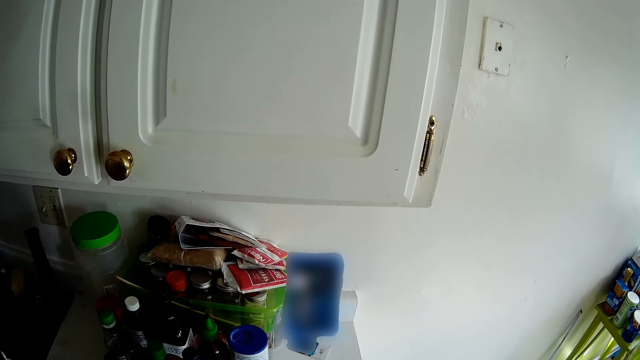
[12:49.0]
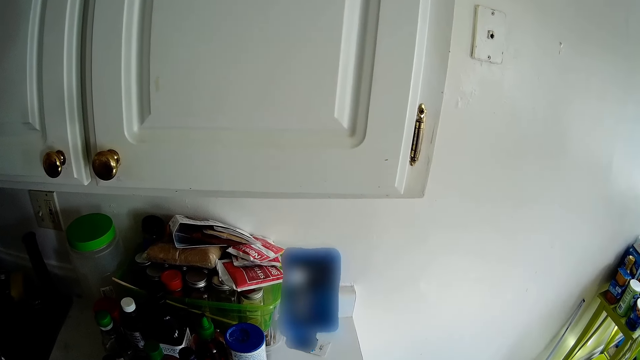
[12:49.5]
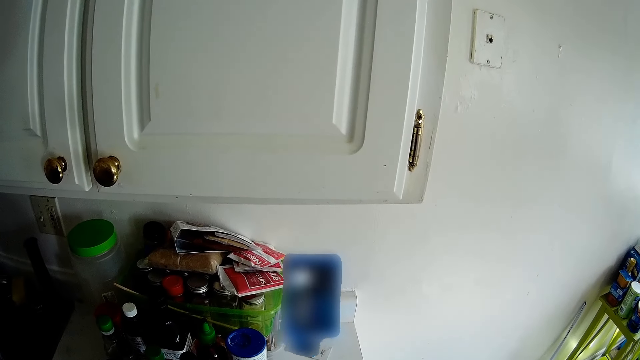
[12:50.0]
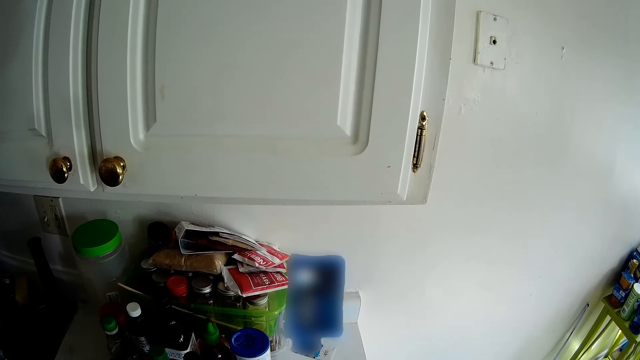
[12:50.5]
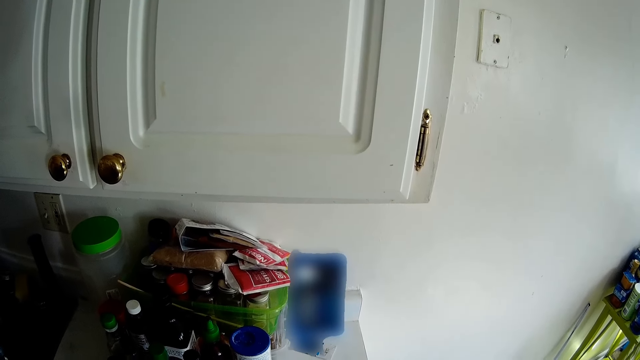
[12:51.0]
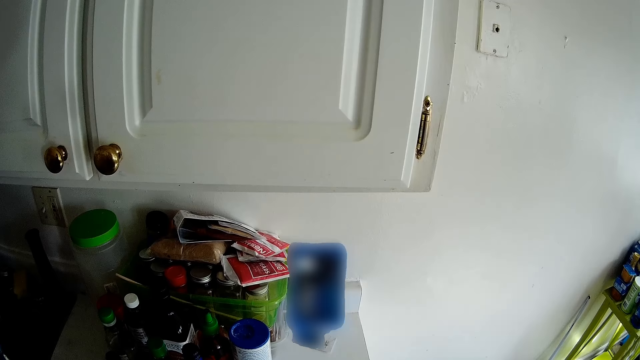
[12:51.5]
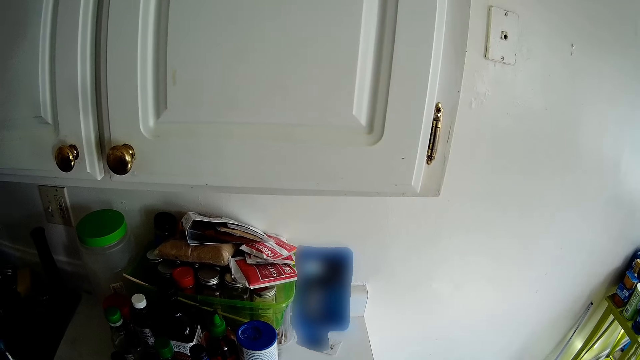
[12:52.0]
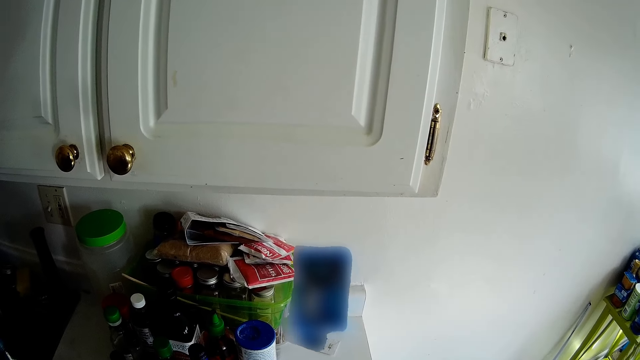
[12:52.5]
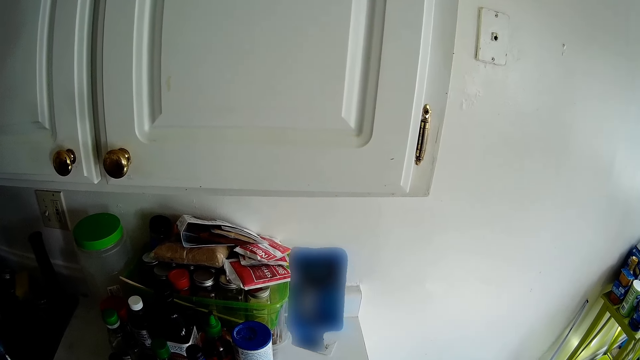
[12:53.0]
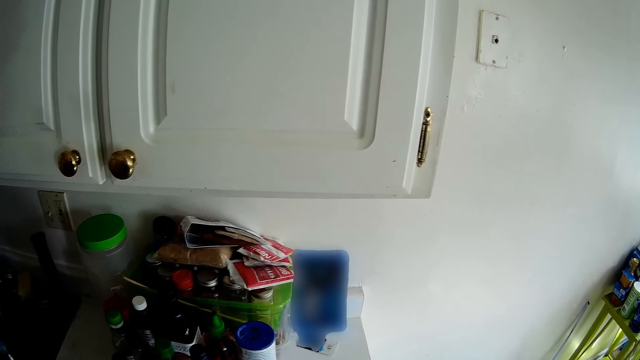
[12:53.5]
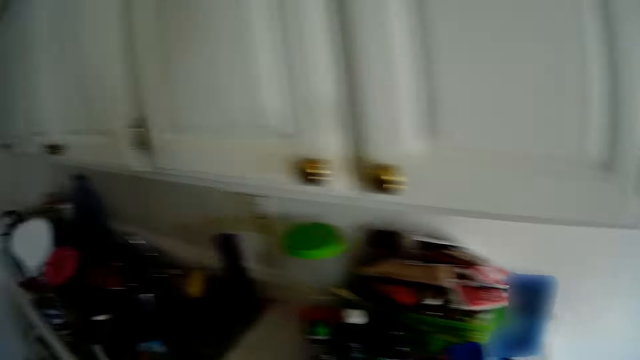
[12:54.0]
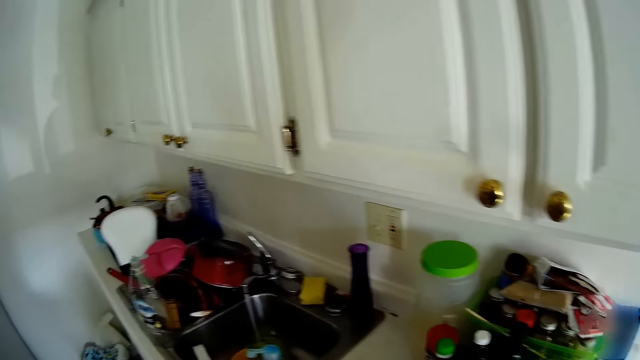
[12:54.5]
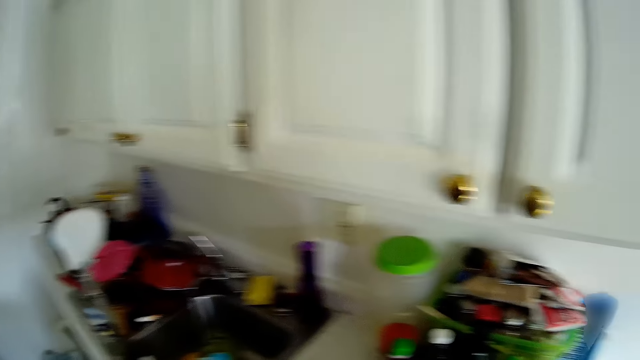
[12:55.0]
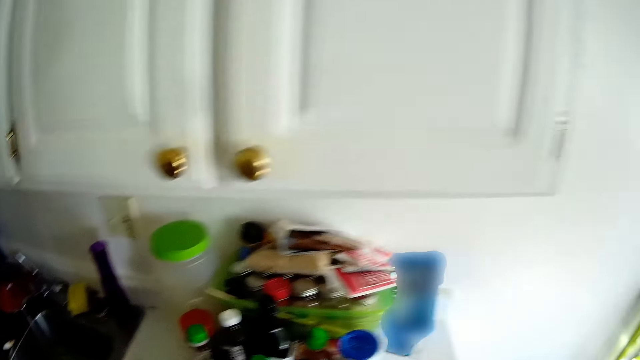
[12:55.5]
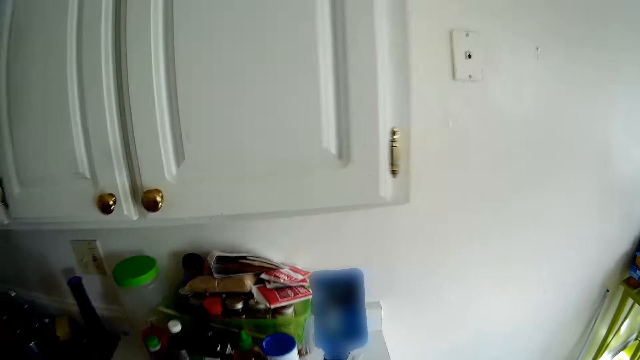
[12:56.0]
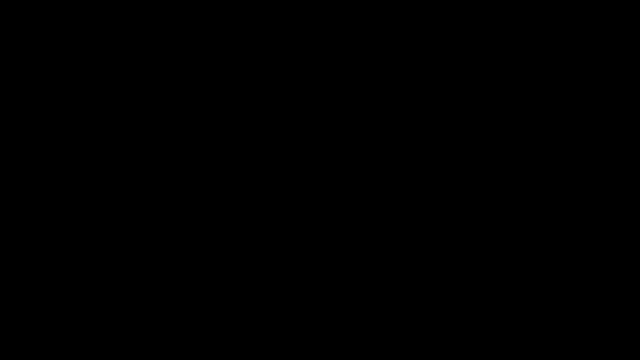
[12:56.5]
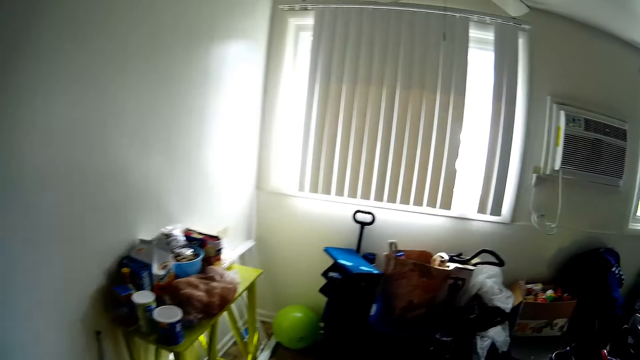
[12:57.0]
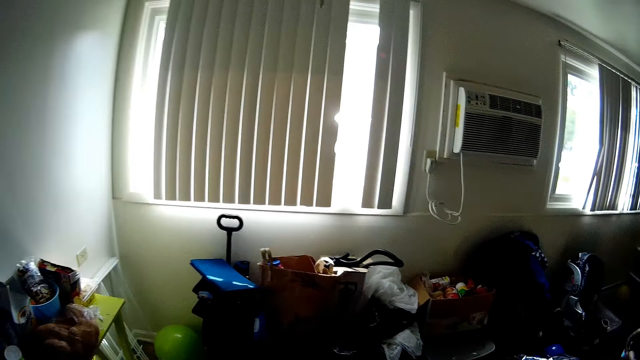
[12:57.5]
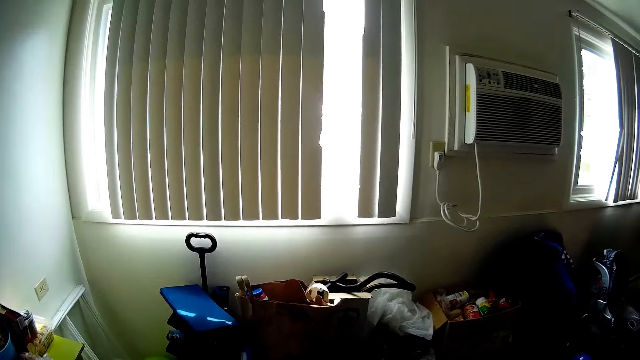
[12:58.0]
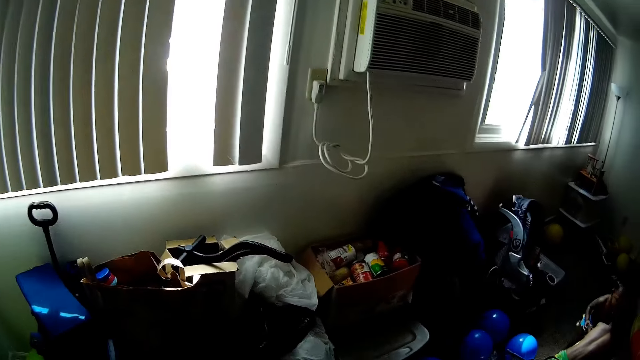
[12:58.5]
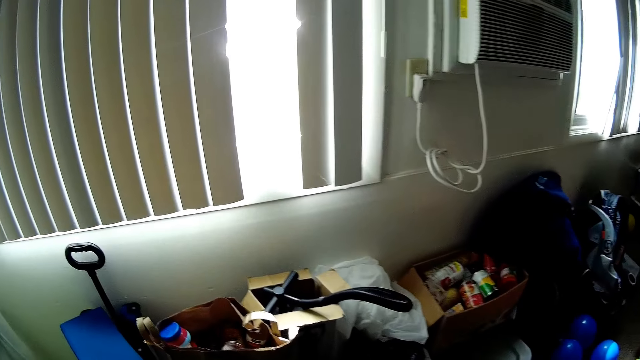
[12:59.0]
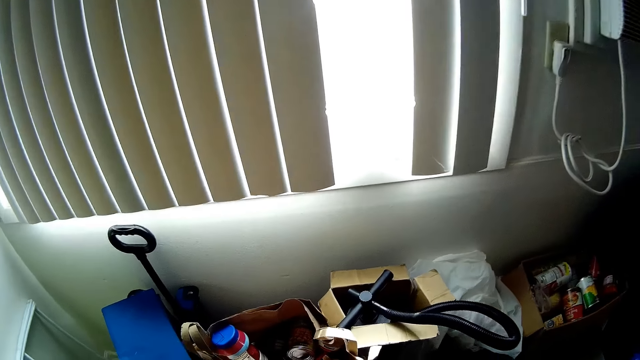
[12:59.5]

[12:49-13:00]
The camera wearer looks around the kitchen. They look at the phone. They look around the house and walk around the house.

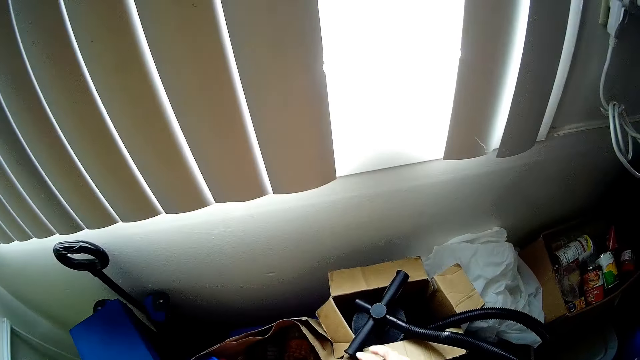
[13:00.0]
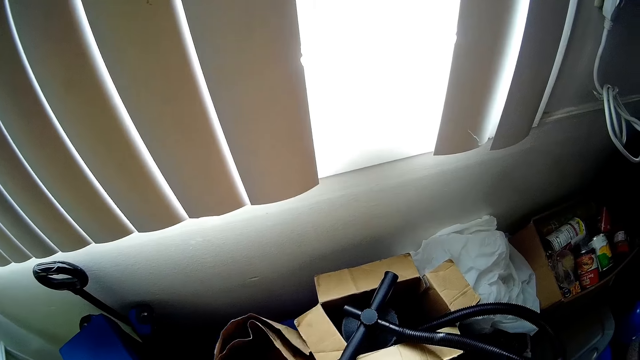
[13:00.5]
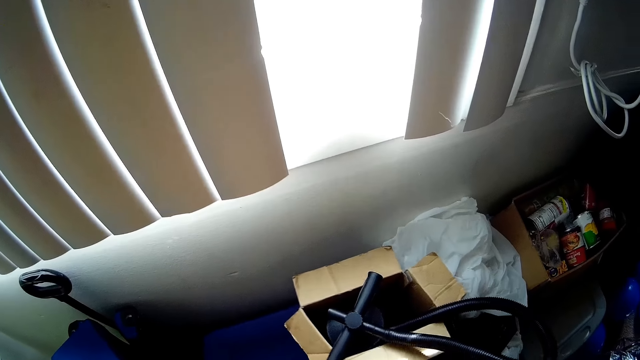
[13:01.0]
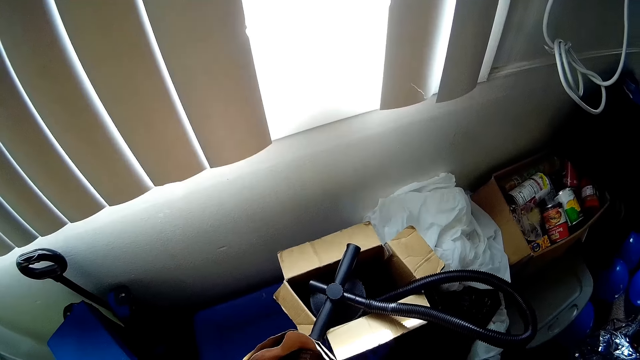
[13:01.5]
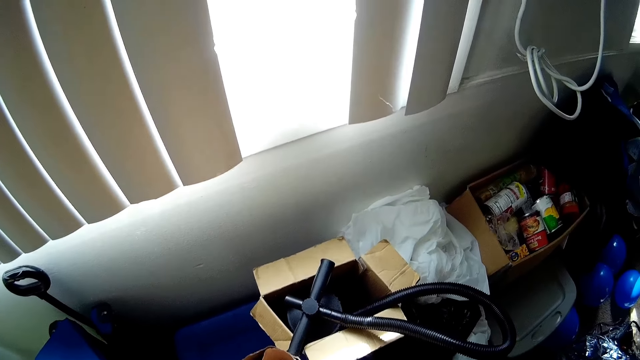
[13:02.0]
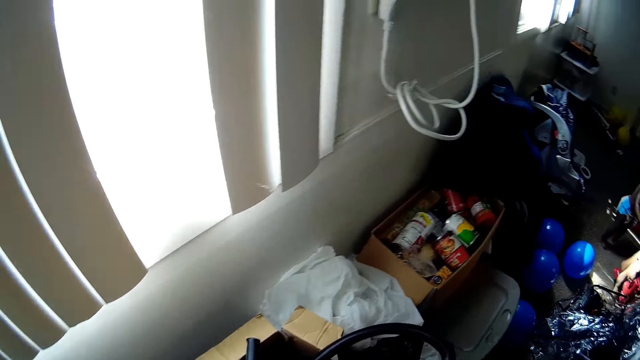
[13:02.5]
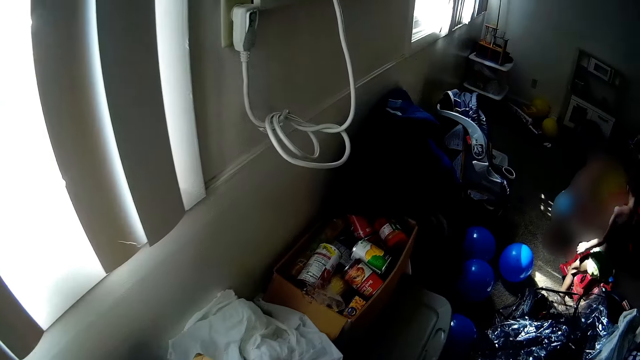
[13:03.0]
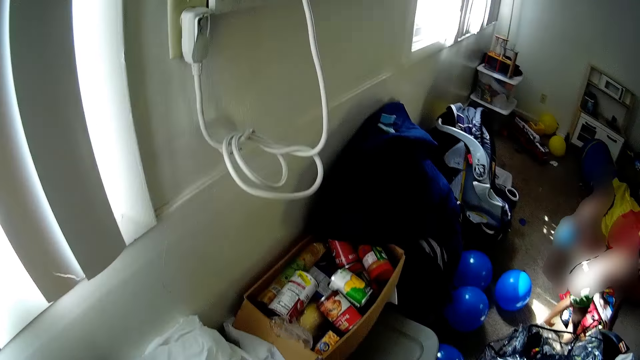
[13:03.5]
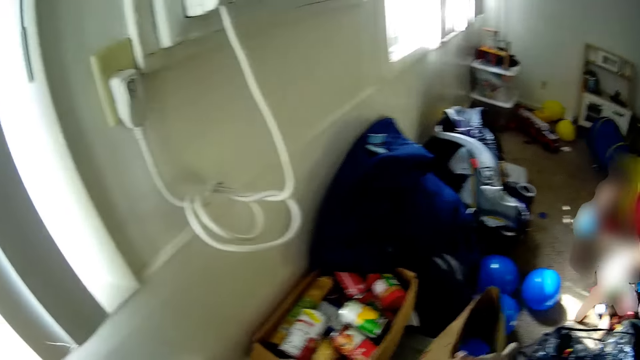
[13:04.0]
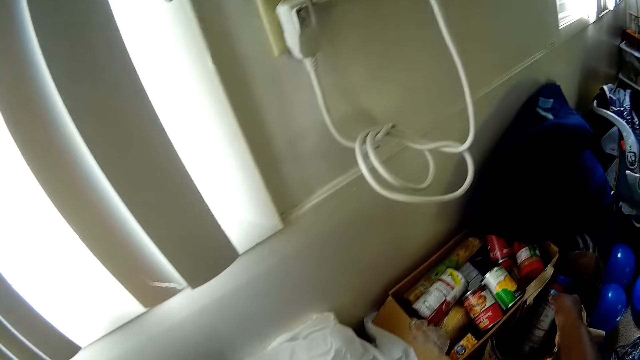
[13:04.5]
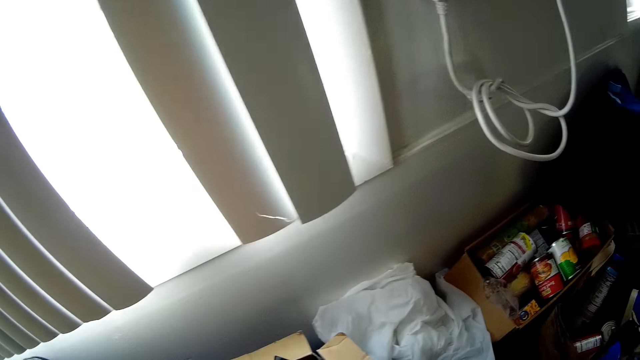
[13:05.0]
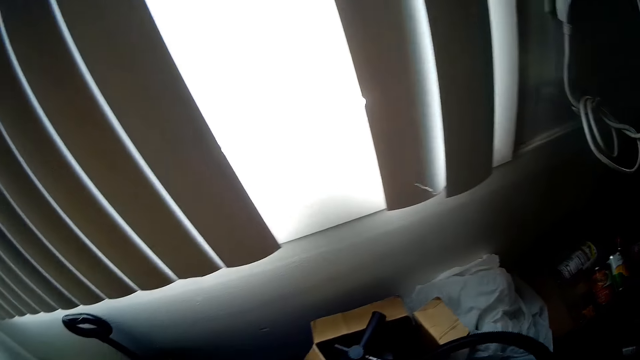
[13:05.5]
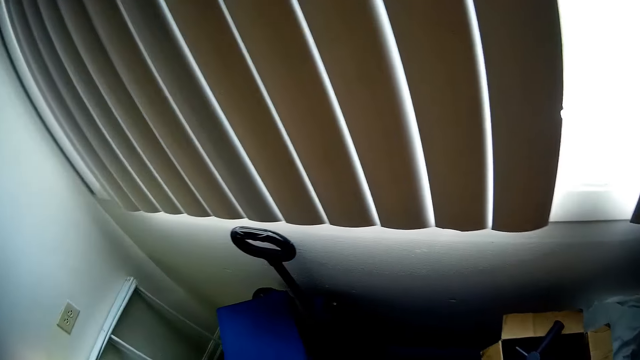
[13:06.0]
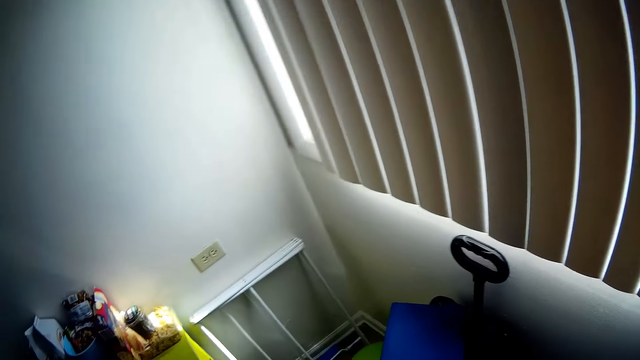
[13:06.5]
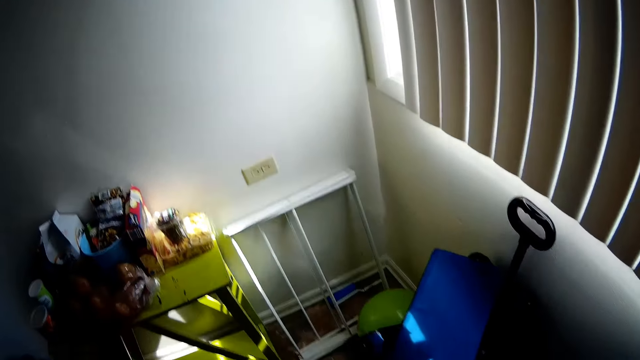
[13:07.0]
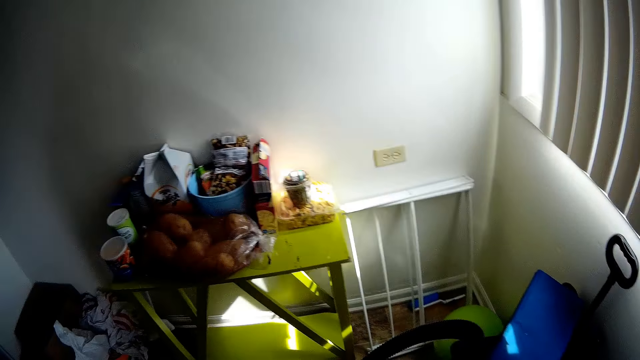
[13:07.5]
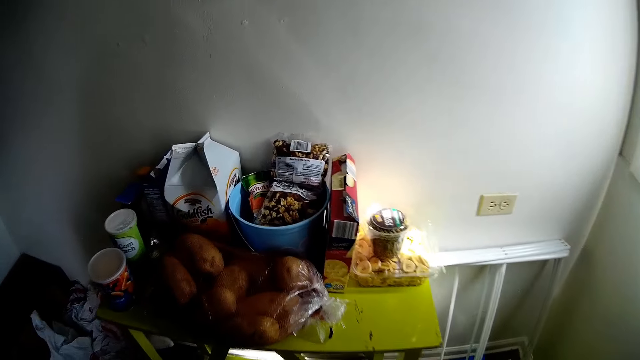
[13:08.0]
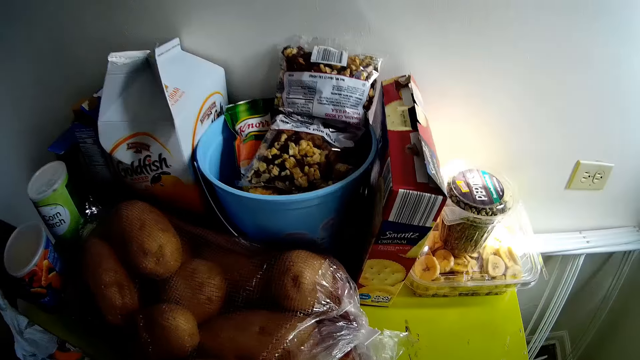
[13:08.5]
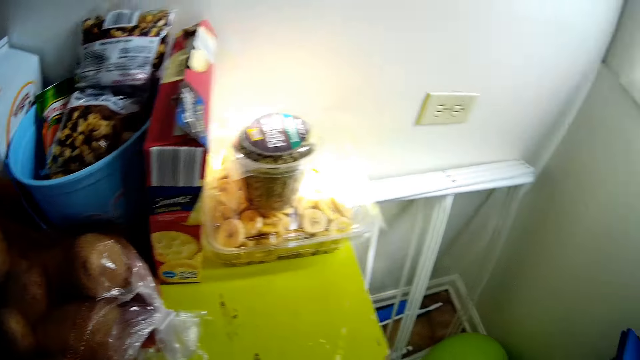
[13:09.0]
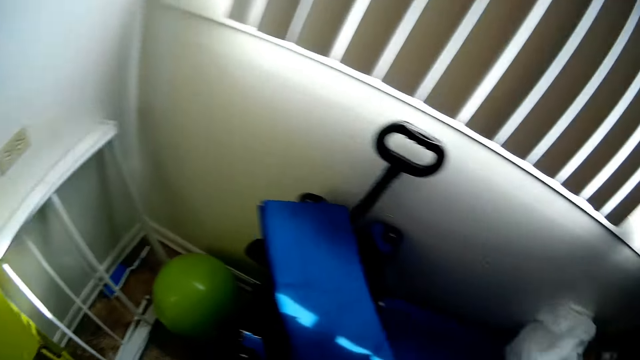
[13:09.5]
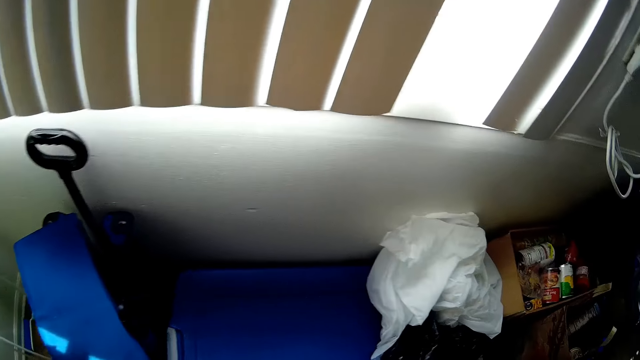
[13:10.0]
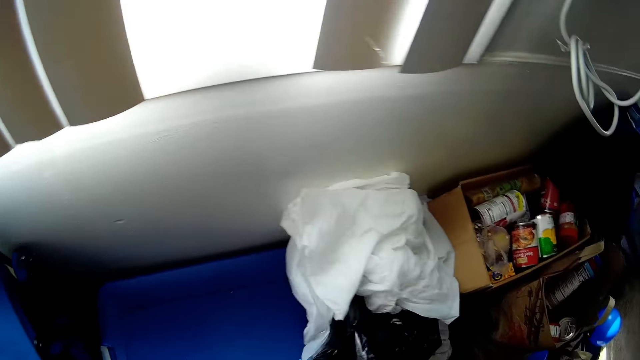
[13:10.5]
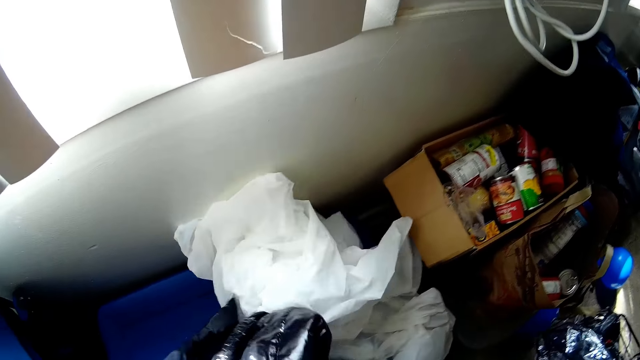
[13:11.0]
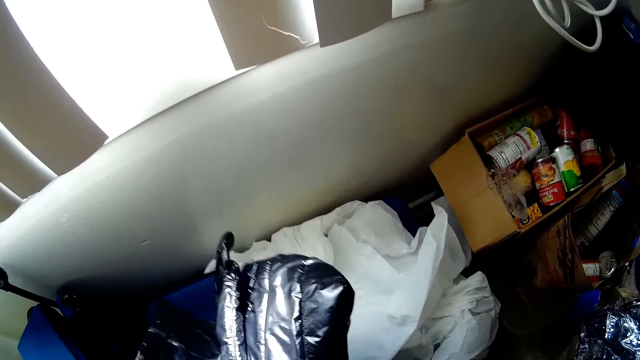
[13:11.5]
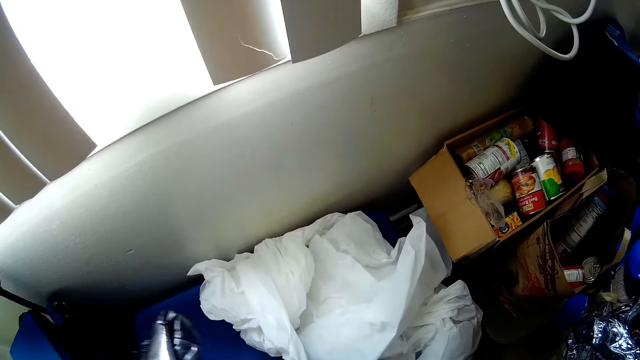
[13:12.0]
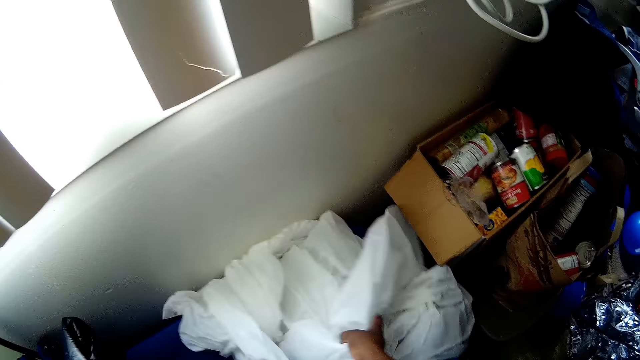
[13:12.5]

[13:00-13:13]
The camera wearer adjusts a paper bag on the floor with both hands. She looks for something. The baby plays with toys. Another baby plays with toys. The camera wearer drops a bag on the floor with her right hand. She searches for something. She walks around the house. She puts something on the table. She grabs a plastic bag from a container top on the floor with her right hand. She searches for something. She grabs a net from the container top on the floor with her right hand.
